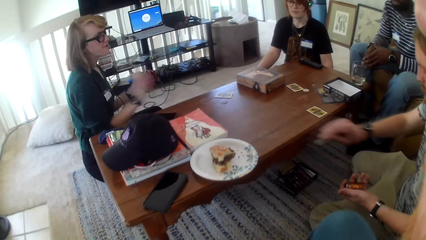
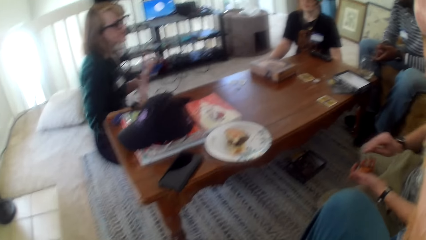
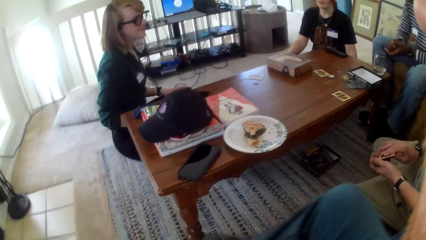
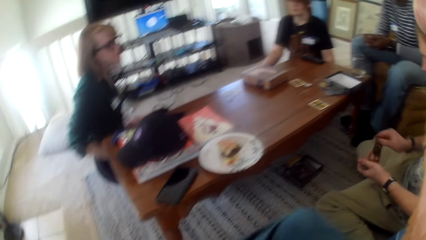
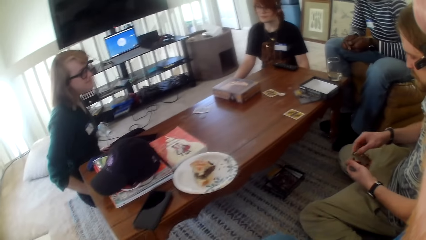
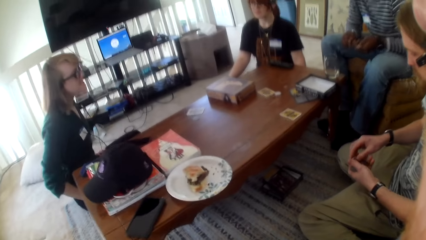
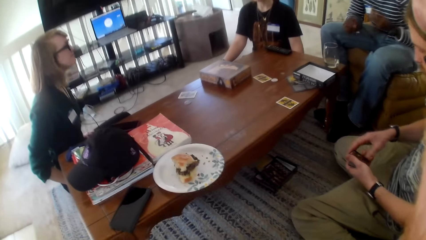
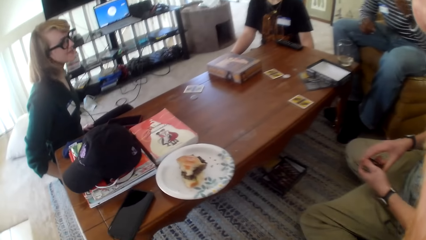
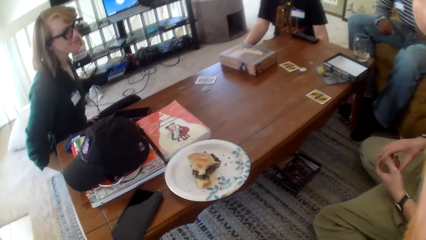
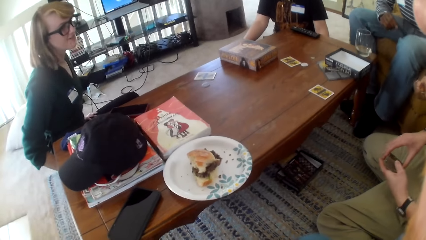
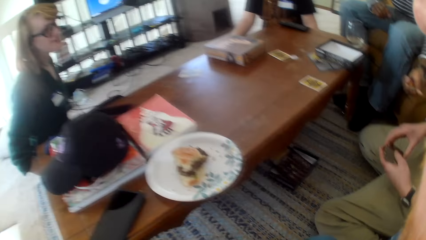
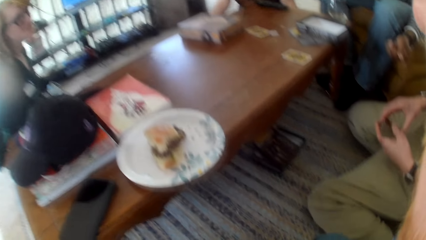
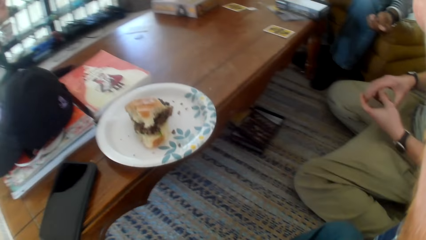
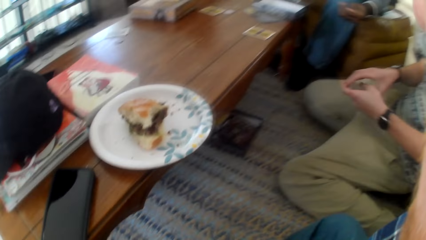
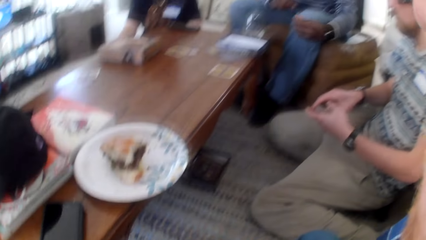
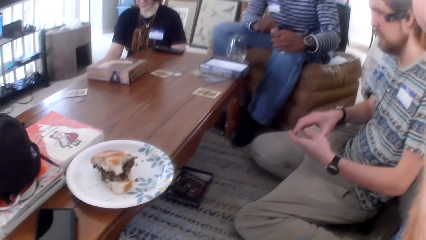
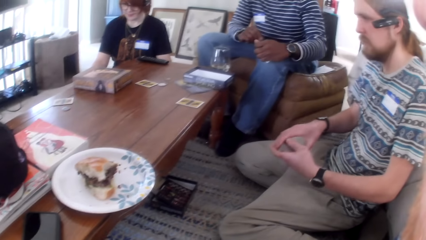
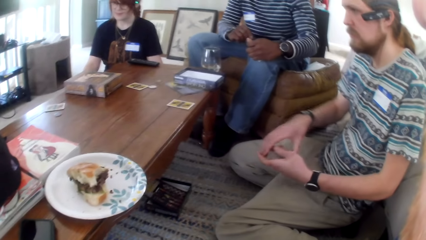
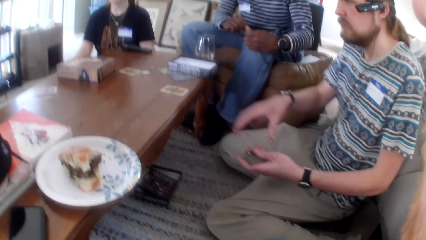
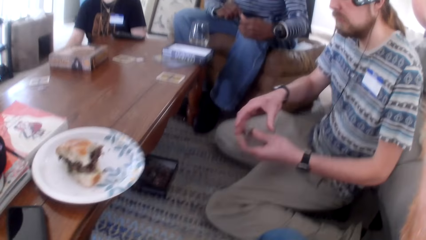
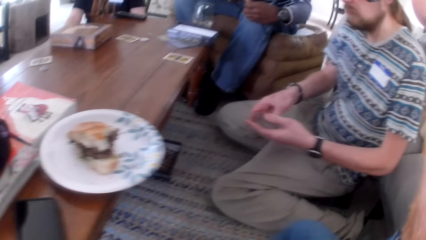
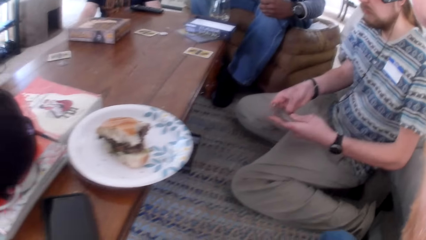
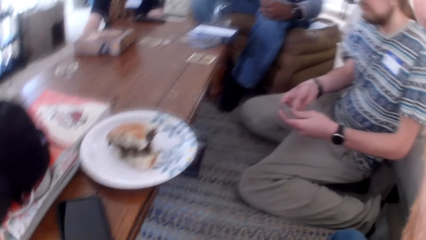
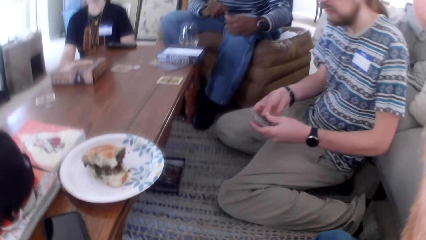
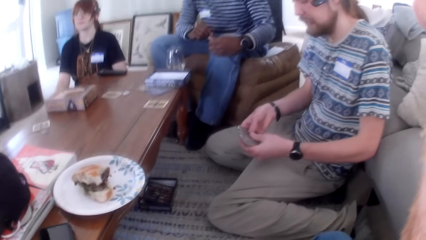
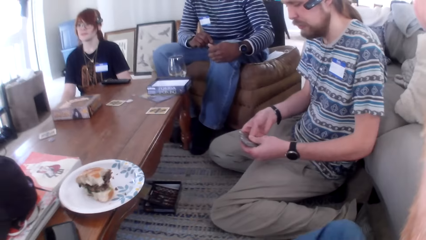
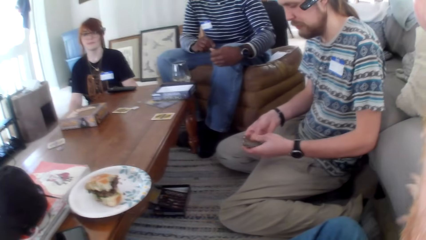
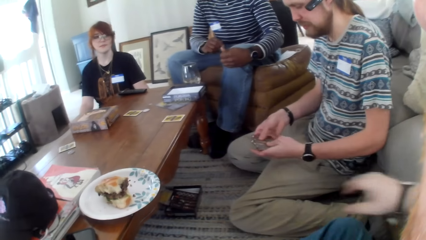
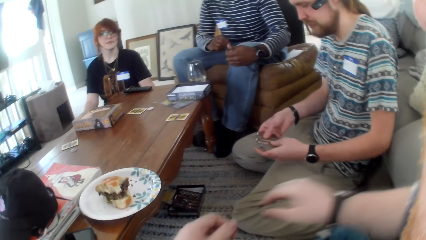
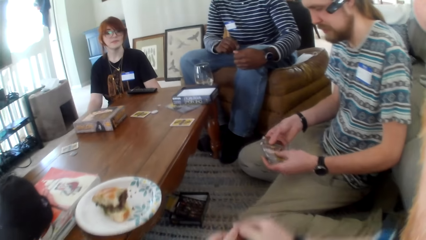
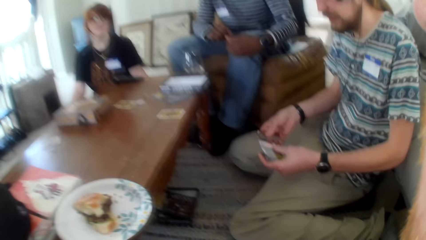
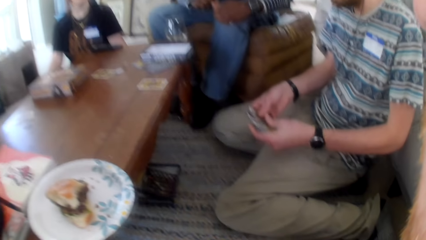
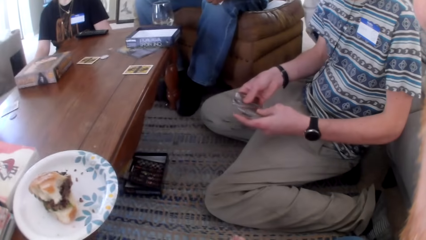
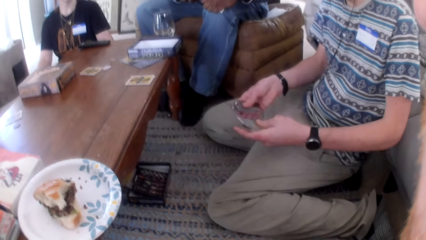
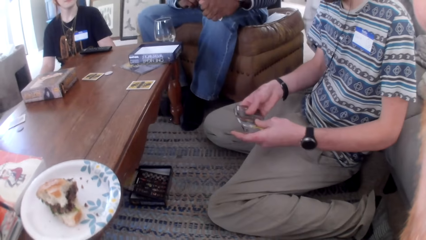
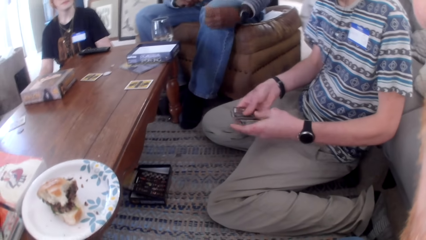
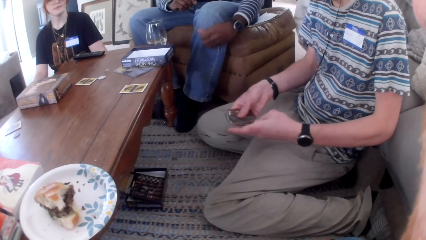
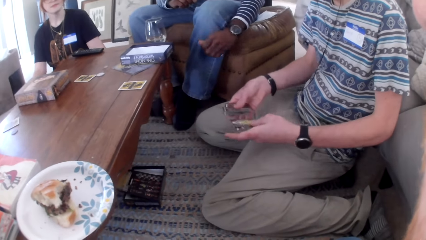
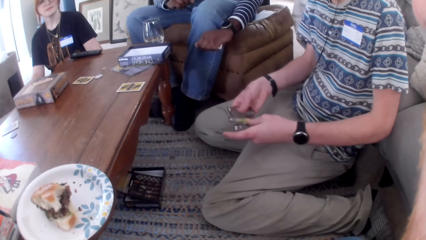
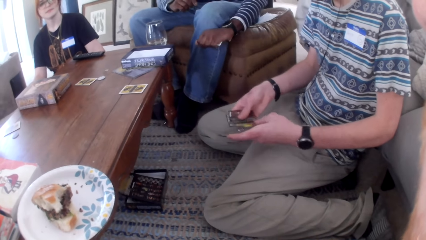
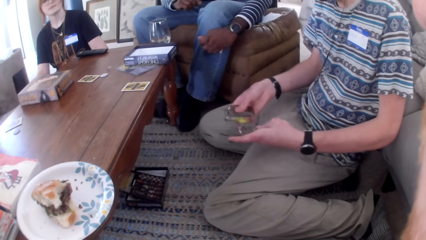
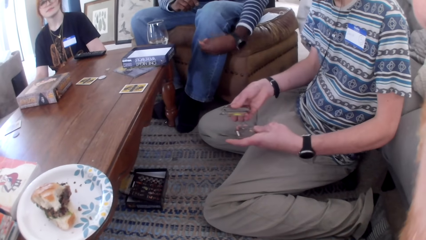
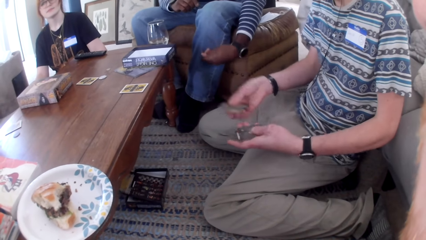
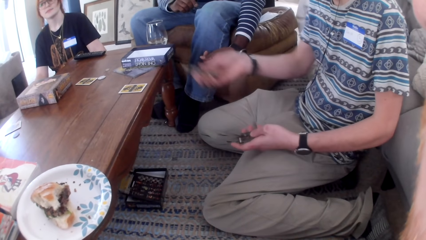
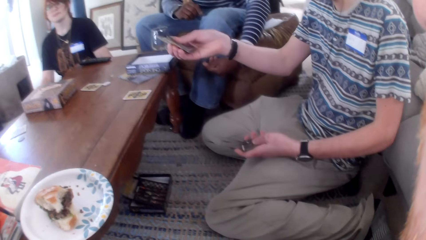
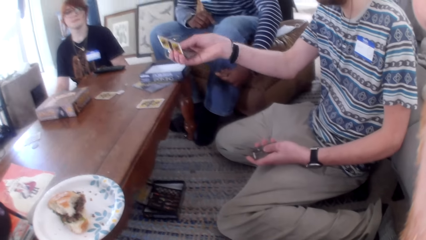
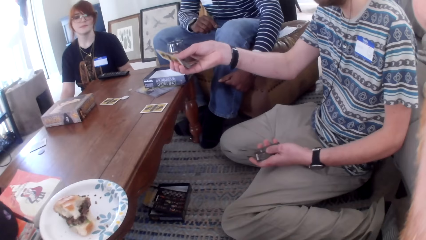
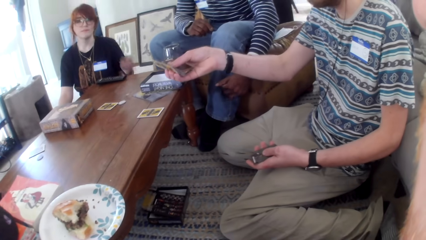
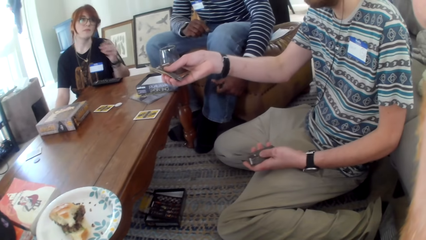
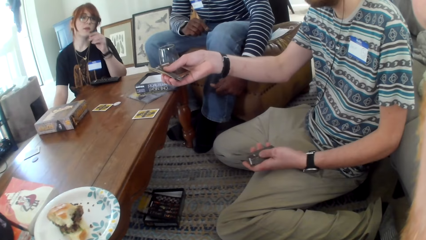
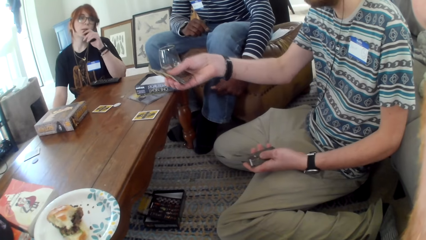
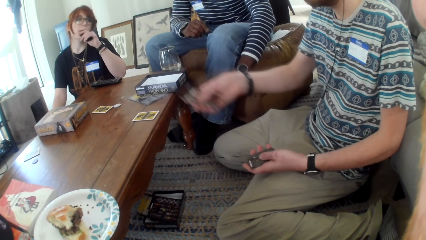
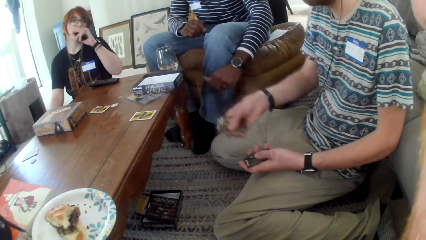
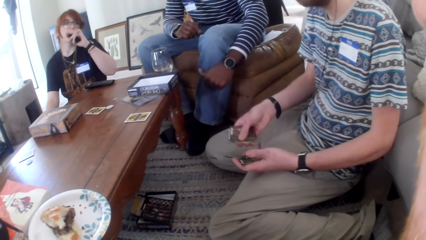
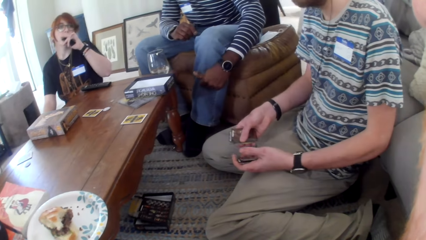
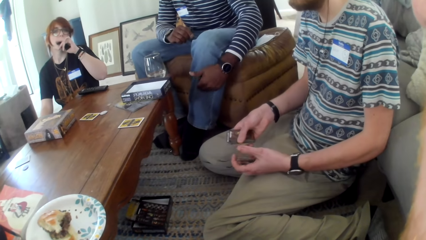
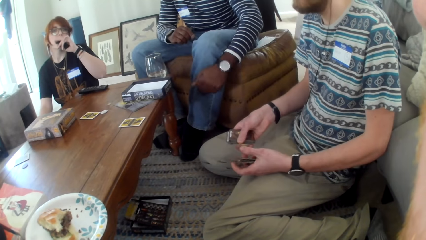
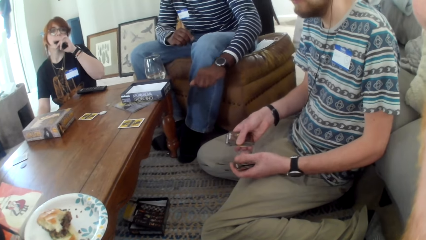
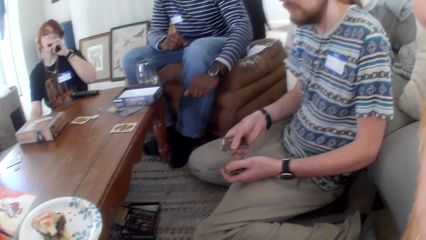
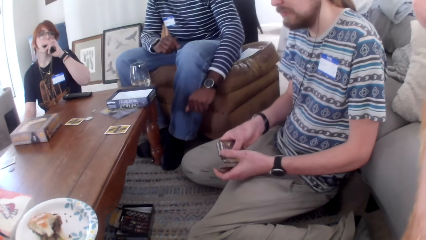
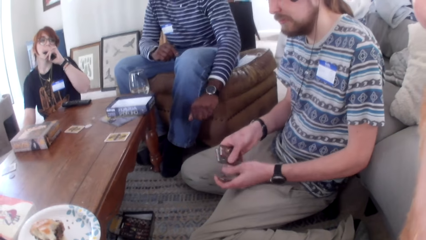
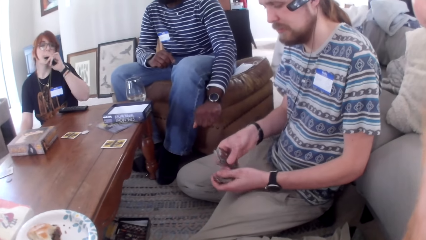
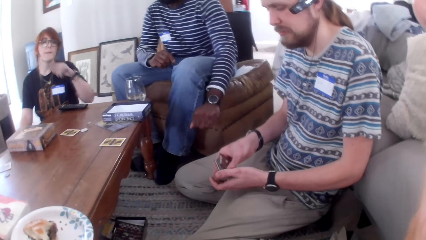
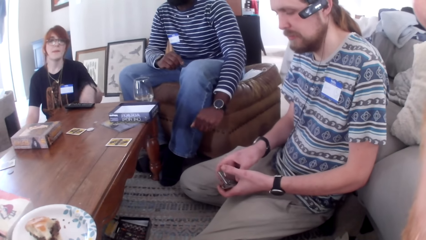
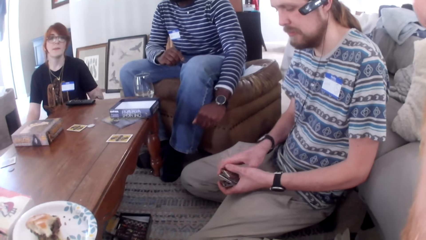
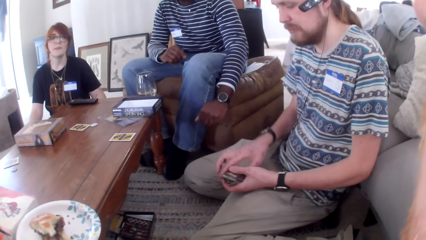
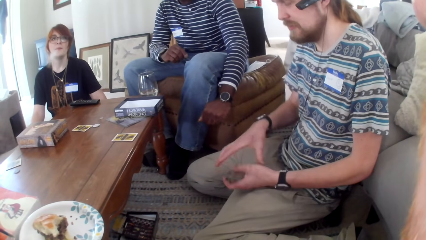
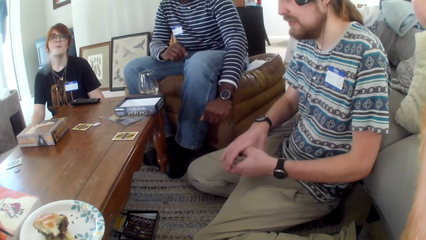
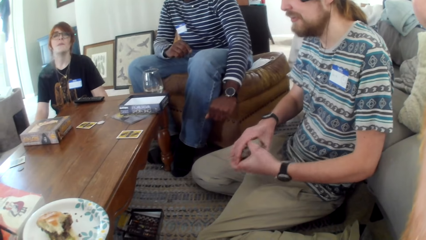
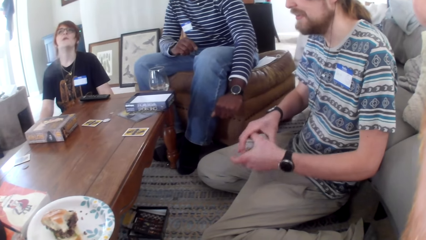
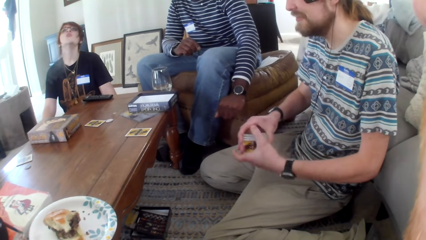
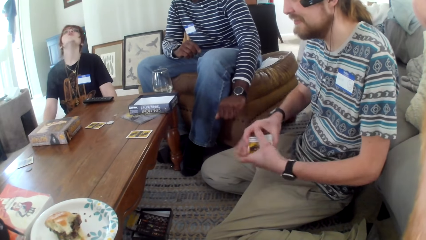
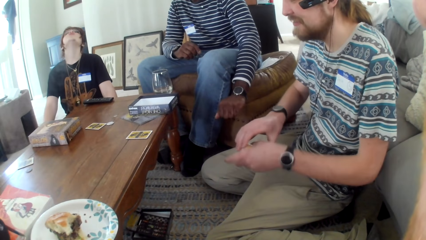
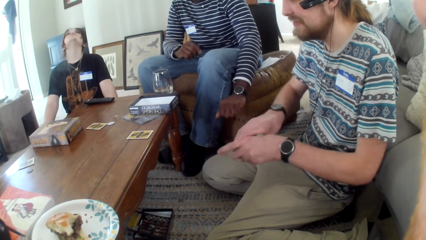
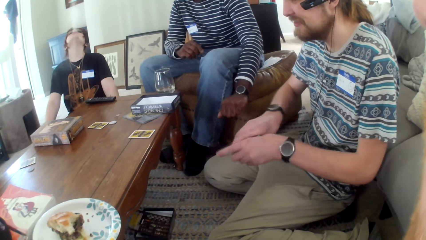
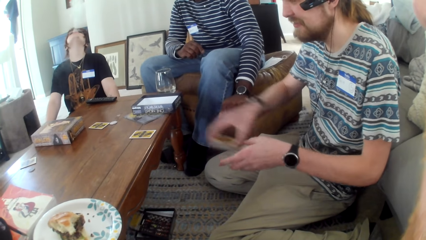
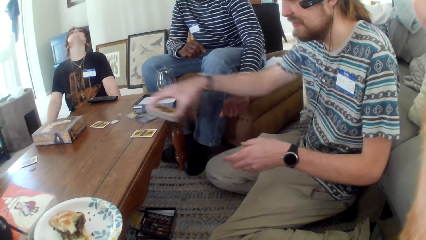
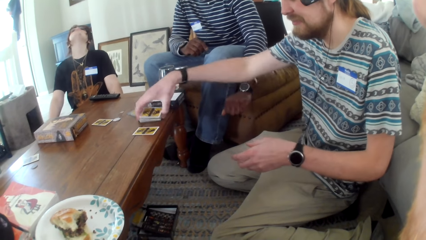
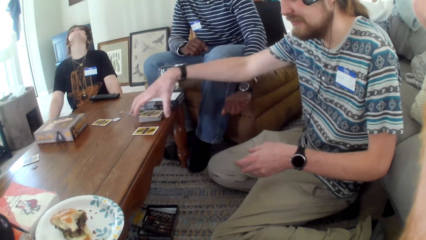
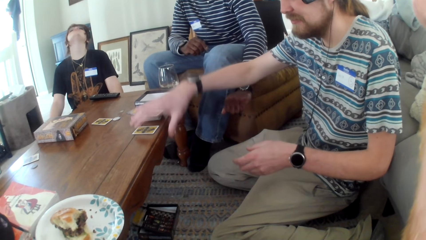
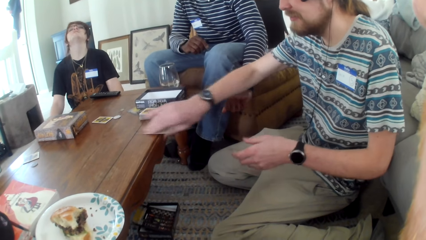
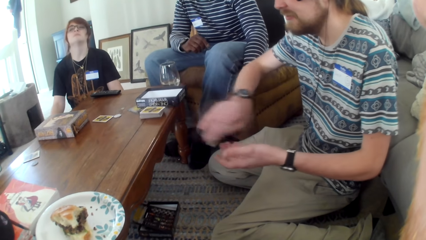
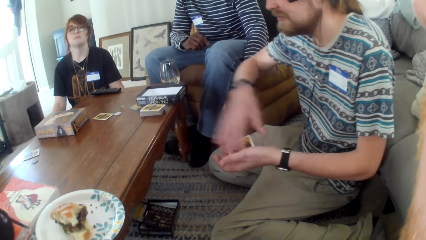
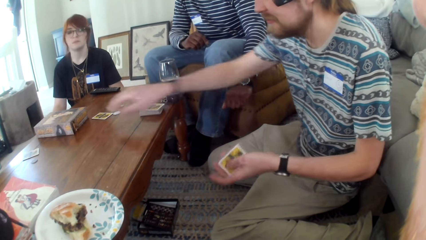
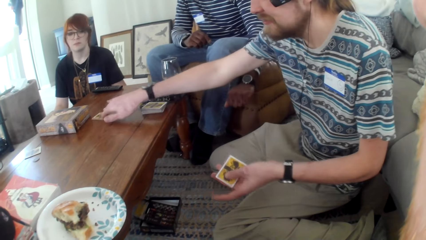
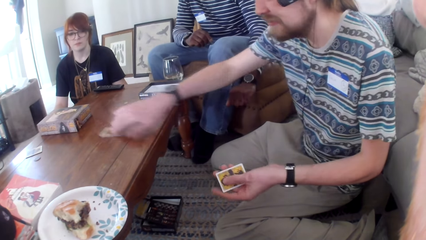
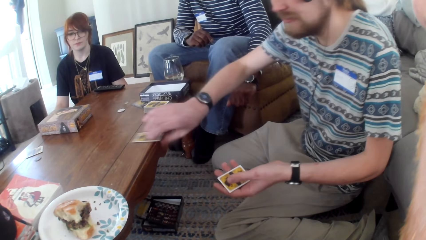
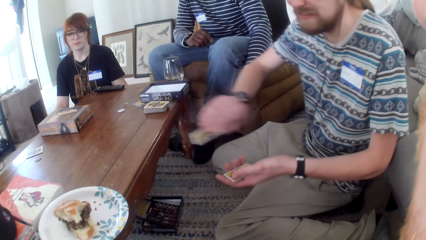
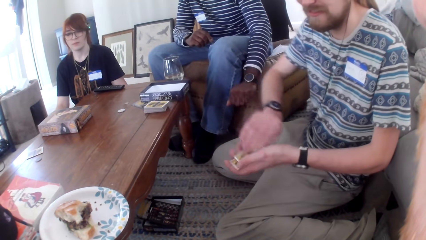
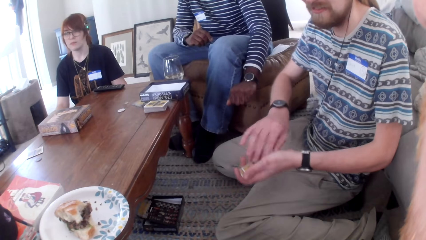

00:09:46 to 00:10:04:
A man picks a card from the table. A woman talks. The man moves the cards and talks. The camera wearer talks. The woman talks. The man moves the card. The woman talks. The man talks. The camera wearer talks. The woman talks. The camera wearer talks. The man puts cards on the table and picks a card from the table. The camera wearer picks cards. The woman talks. The man picks a card from the table.
